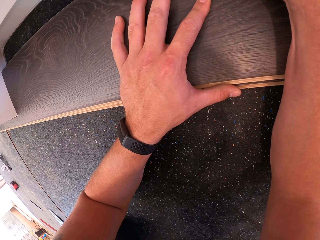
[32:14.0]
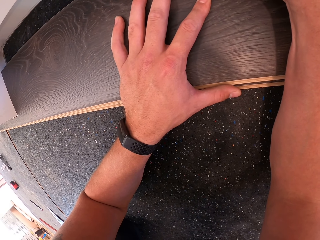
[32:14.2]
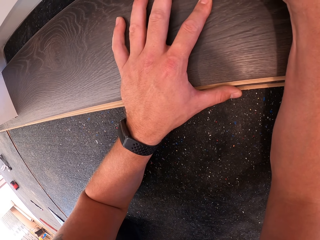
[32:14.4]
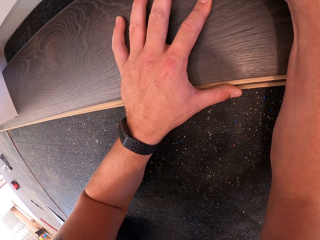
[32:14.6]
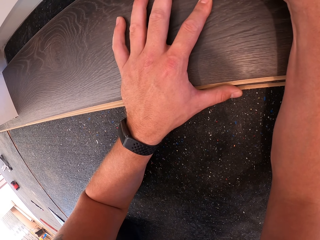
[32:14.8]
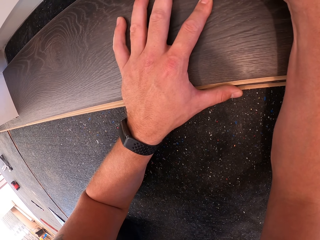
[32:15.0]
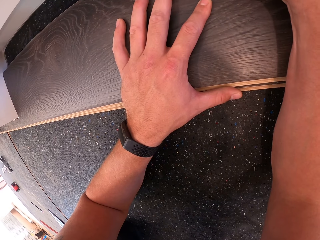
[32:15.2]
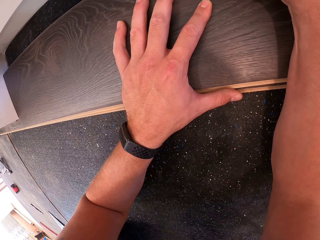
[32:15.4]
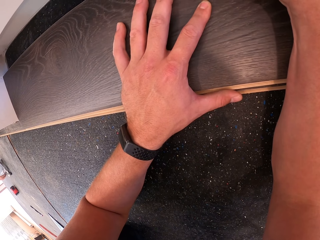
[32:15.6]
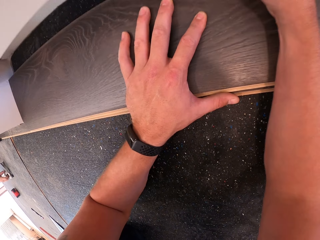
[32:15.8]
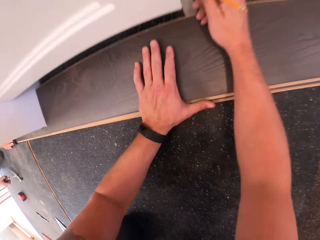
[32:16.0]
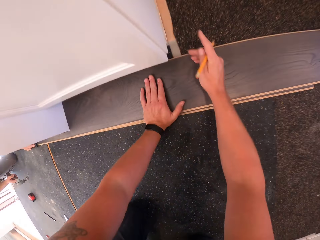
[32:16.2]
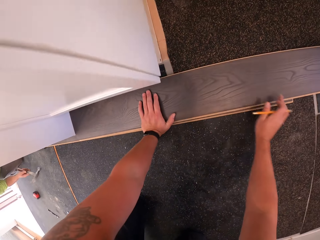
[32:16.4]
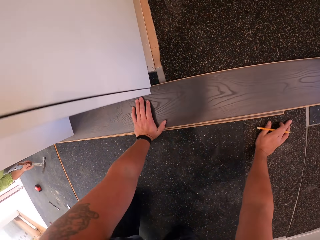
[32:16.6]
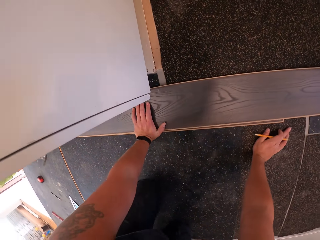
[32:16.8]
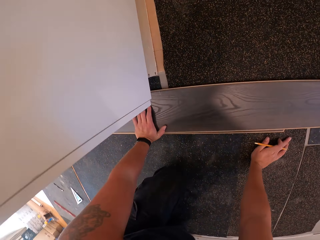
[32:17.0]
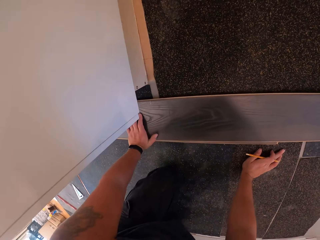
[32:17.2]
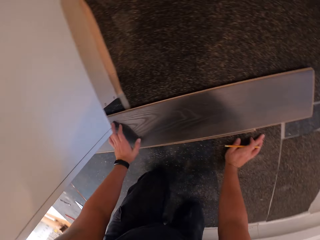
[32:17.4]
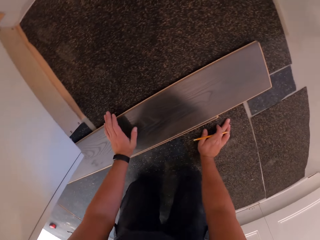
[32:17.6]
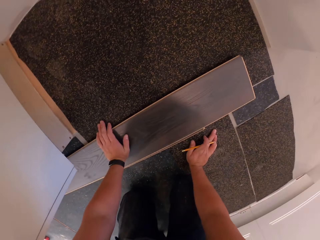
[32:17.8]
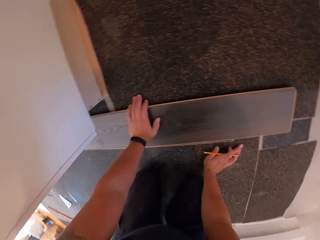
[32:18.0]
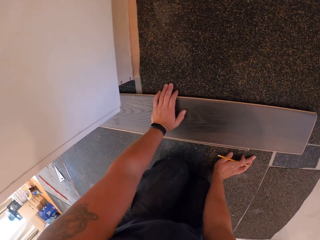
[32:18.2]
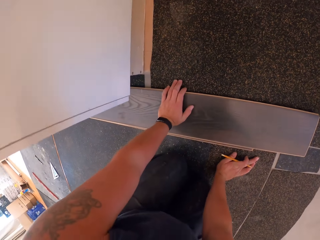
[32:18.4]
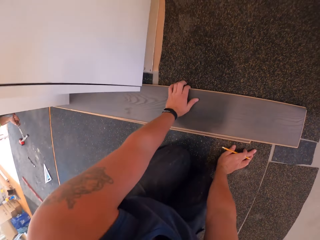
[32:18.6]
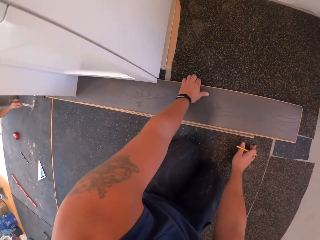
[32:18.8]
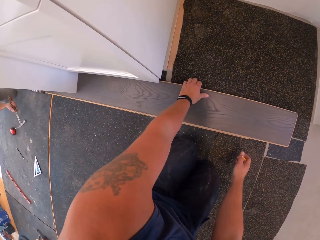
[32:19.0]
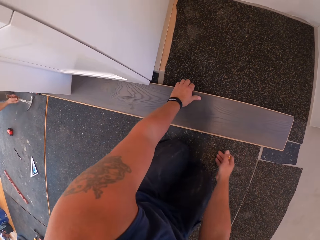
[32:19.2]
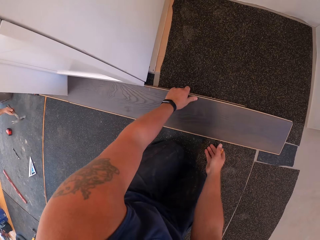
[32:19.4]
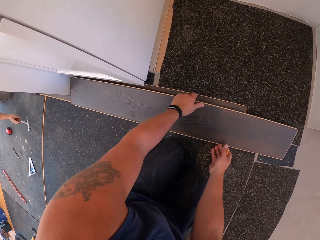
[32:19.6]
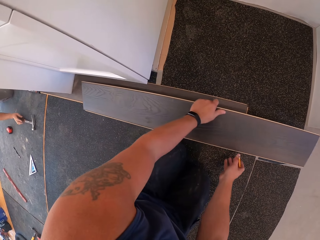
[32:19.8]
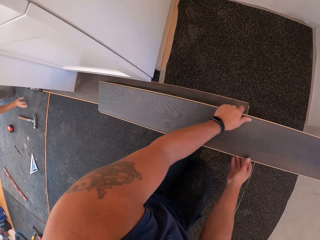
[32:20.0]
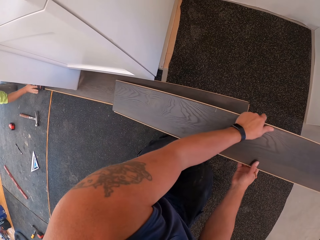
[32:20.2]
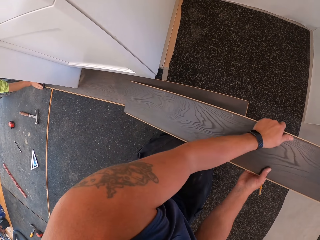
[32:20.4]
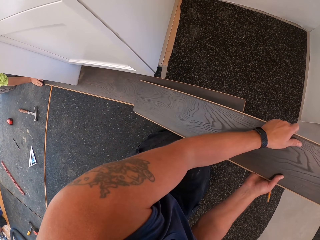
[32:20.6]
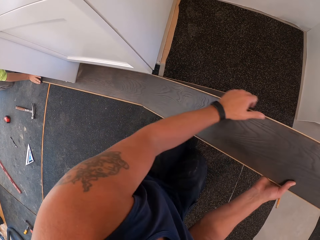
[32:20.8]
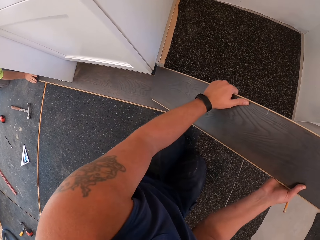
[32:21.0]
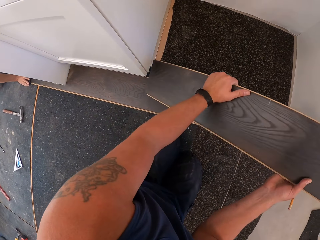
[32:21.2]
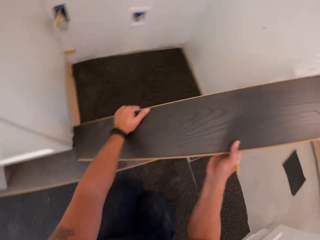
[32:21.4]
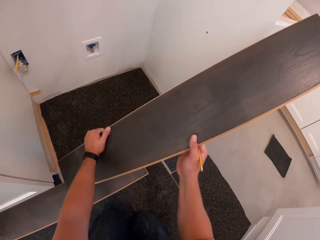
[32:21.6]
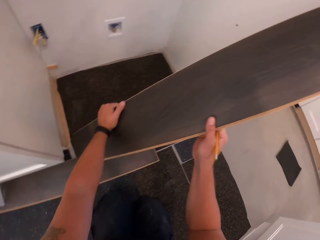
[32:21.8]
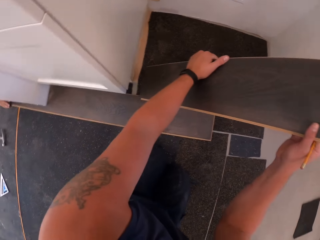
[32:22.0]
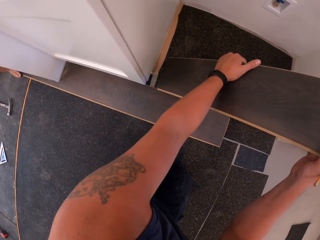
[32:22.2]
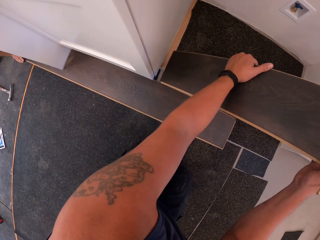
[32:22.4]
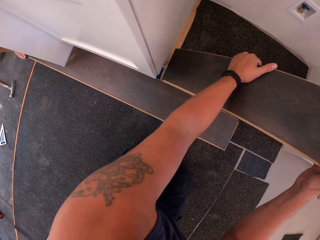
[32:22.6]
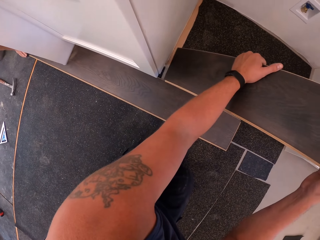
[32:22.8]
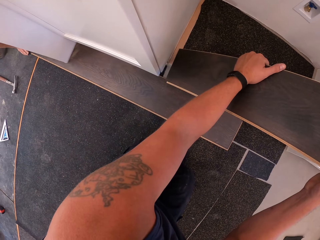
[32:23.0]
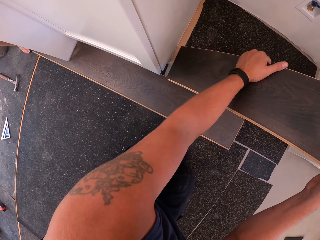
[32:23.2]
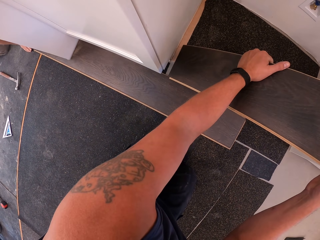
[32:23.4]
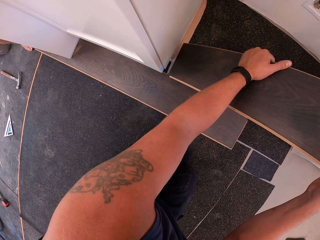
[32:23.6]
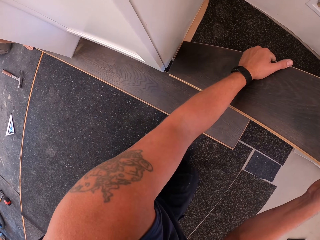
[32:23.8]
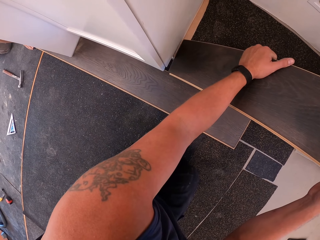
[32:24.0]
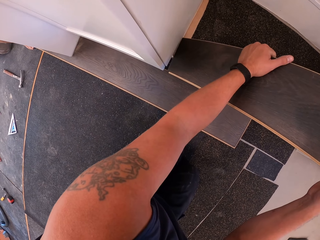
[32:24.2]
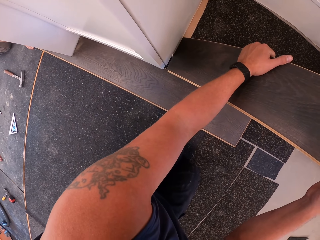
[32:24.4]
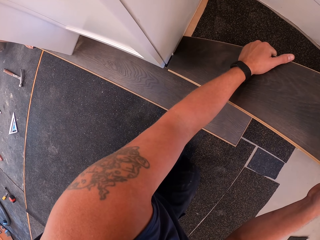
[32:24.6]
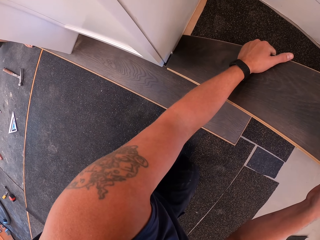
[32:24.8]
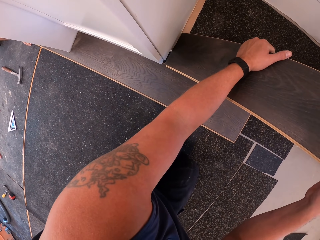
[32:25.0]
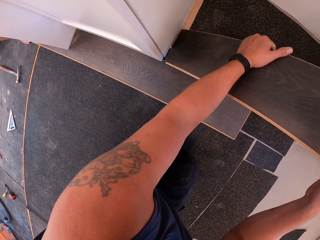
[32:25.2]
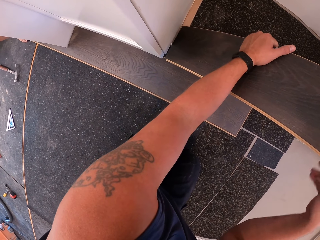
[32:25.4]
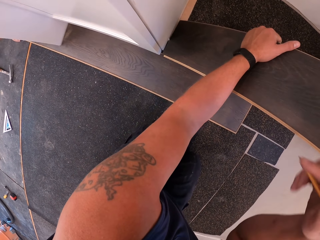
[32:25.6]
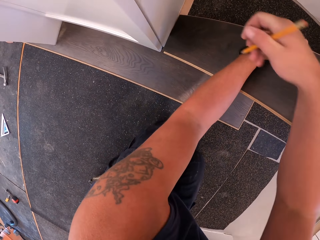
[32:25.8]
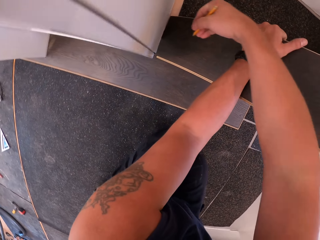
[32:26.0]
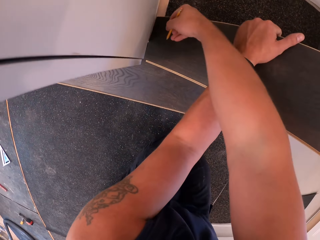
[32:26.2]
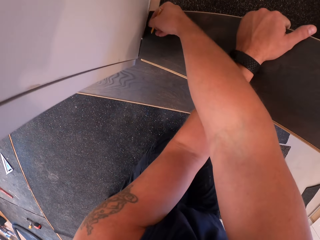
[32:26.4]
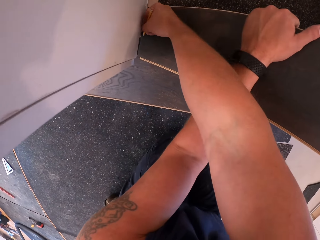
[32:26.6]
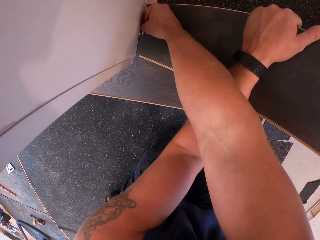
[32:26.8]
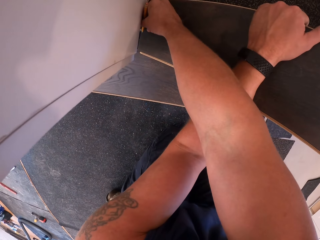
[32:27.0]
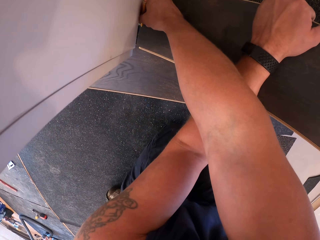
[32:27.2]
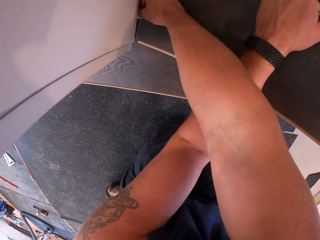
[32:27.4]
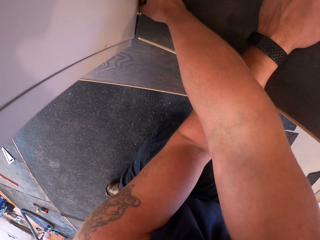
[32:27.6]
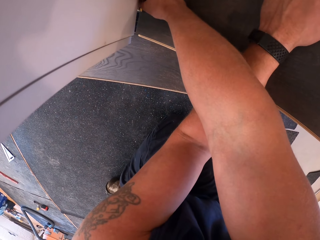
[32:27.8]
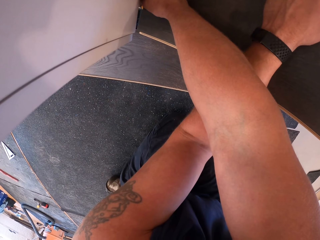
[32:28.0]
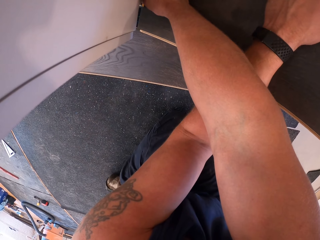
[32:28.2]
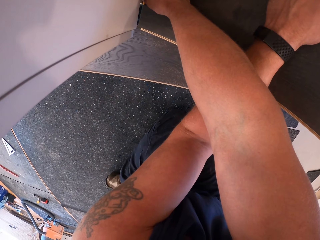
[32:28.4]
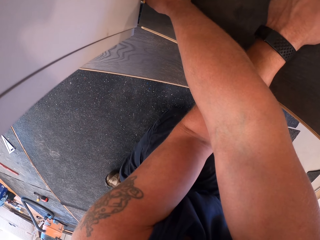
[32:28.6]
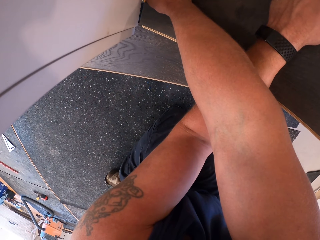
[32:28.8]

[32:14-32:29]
The camera wearer puts the right hand on the floor. They crawl around. A man hits a board with the hammer. The camera wearer picks up the board with both hands. The man puts the hammer on the floor. The camera wearer places the board on the bottom edge of a shelf. They hold the board. They mark the board with the pencil.

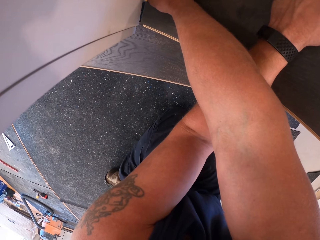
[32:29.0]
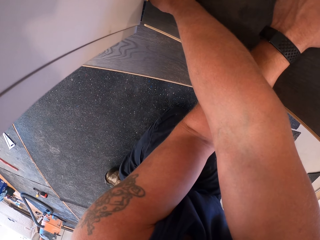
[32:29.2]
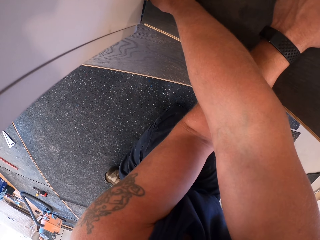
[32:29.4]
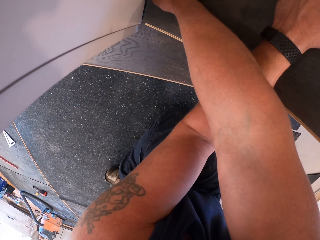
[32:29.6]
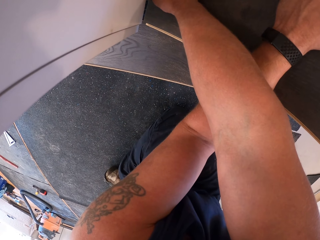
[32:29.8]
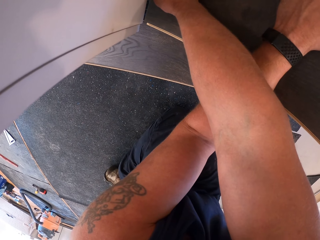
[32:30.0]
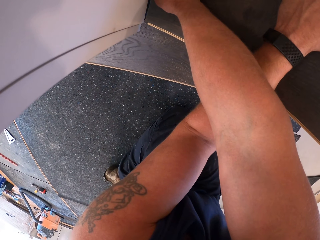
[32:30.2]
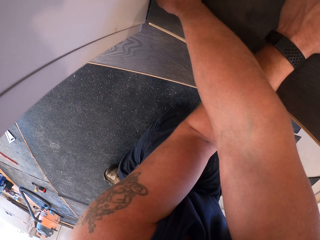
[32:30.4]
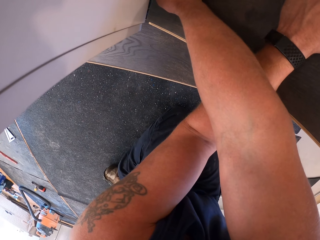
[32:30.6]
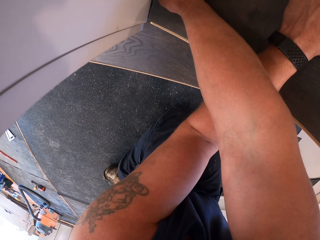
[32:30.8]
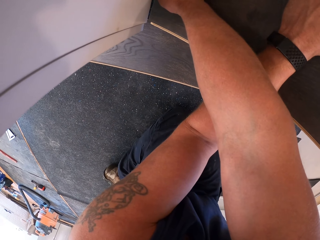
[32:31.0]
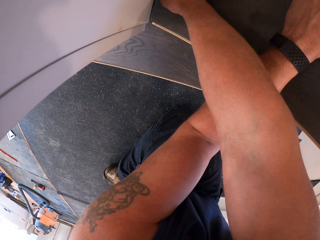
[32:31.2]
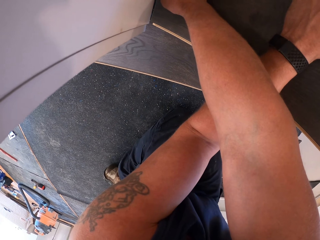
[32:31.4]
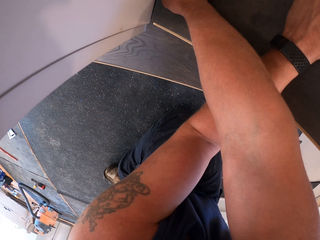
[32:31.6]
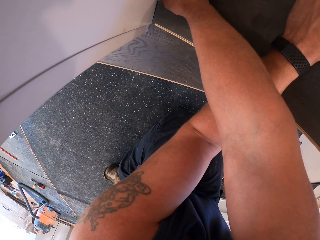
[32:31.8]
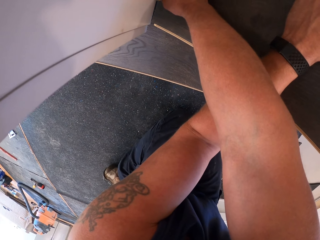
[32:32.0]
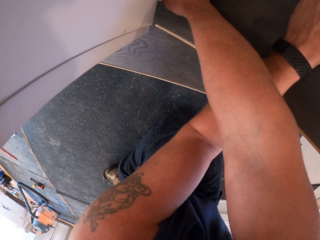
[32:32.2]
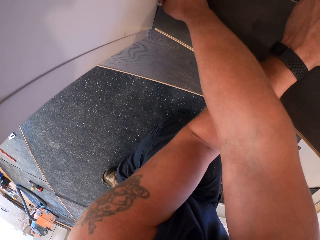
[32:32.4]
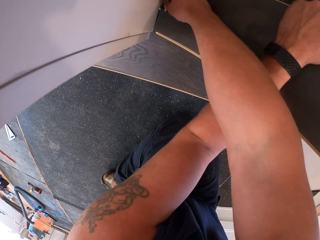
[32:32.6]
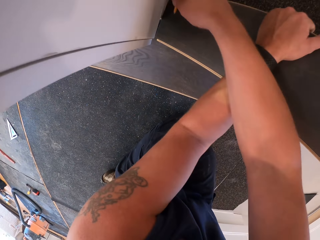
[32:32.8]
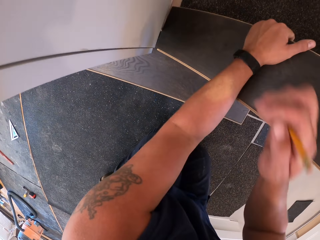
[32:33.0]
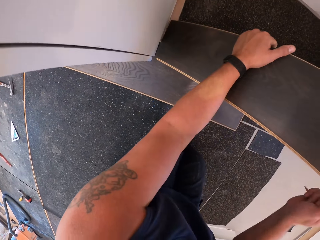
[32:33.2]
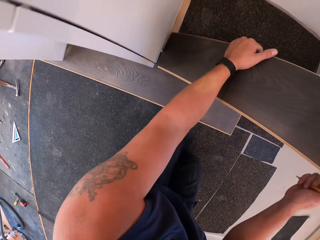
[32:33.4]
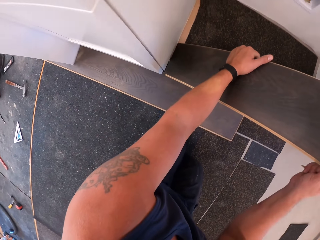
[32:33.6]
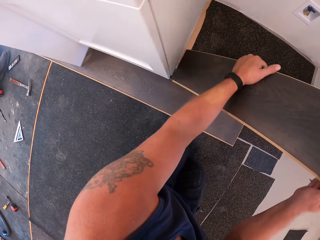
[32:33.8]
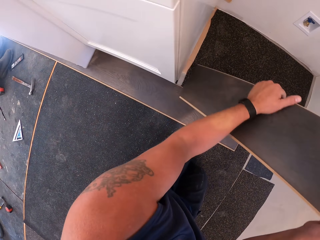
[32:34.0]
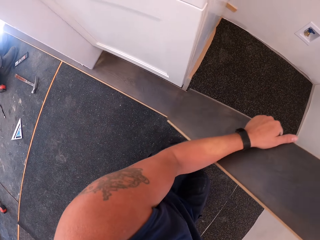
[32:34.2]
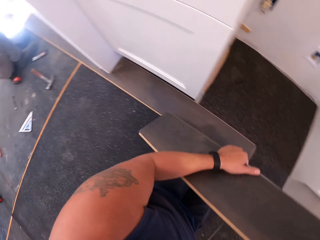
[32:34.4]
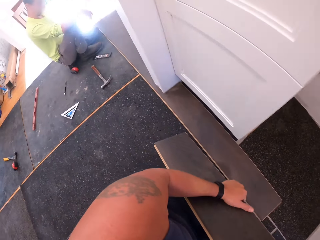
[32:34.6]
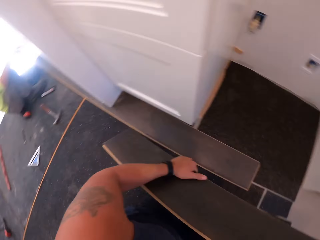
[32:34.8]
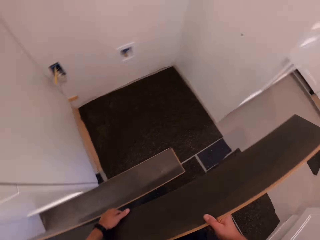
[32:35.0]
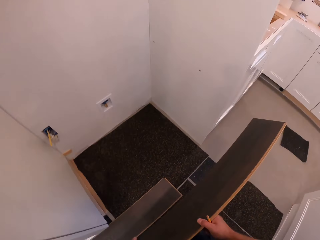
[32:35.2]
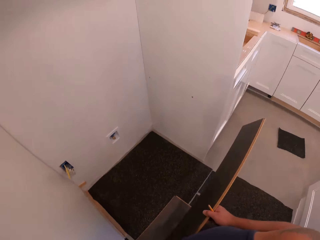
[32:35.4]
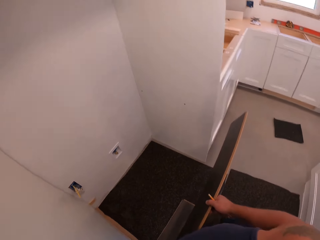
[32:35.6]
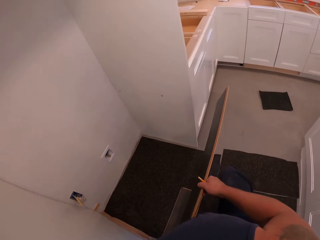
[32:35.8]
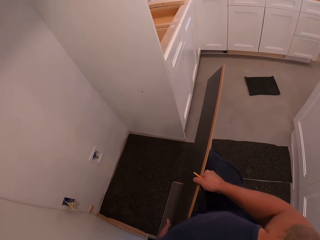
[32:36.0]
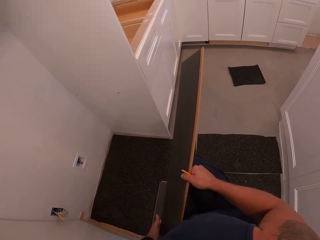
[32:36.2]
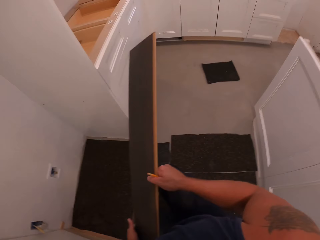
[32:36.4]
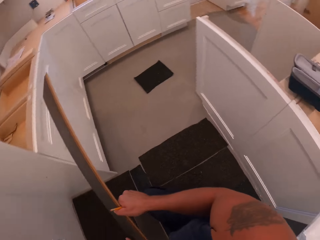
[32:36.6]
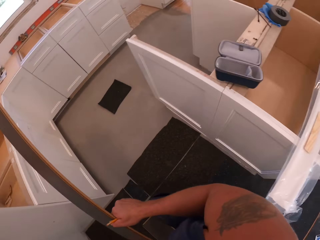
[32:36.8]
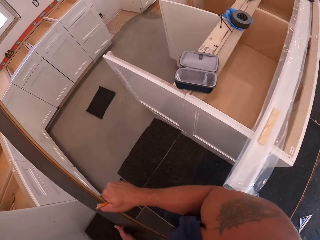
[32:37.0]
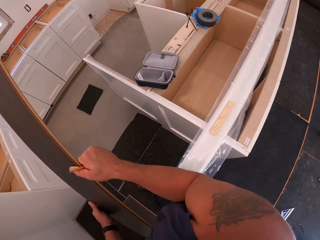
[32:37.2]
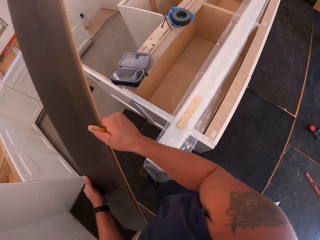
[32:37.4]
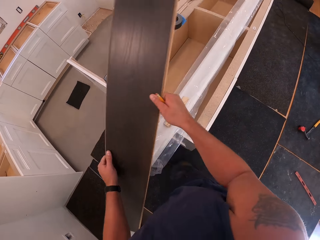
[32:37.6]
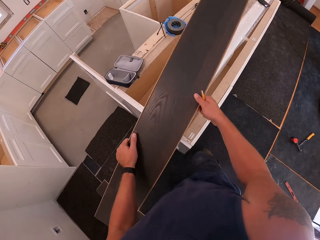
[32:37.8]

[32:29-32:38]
The camera wearer lifts the wood. They stand up.
